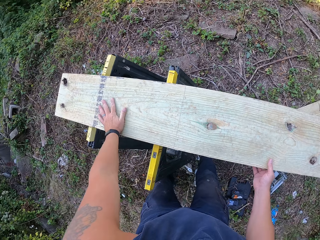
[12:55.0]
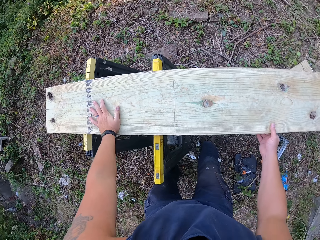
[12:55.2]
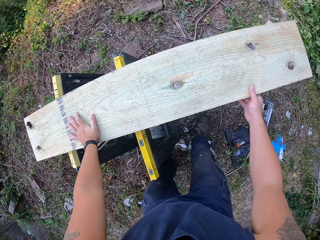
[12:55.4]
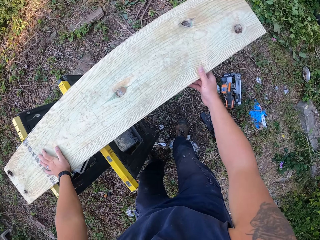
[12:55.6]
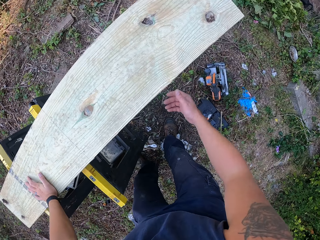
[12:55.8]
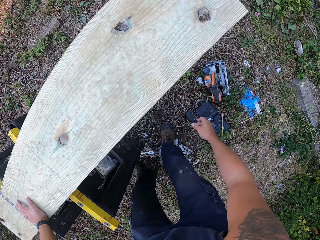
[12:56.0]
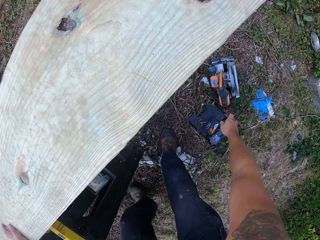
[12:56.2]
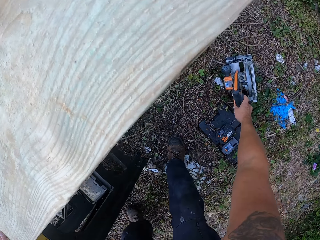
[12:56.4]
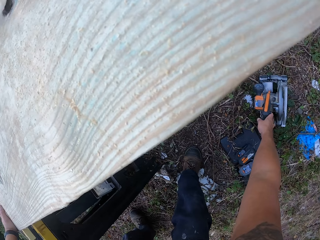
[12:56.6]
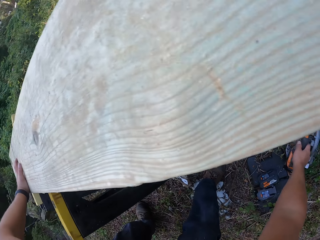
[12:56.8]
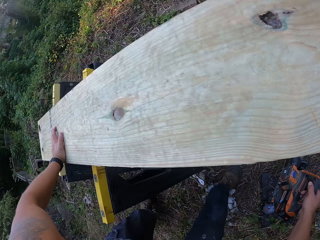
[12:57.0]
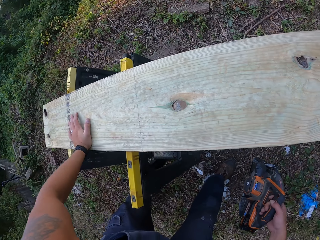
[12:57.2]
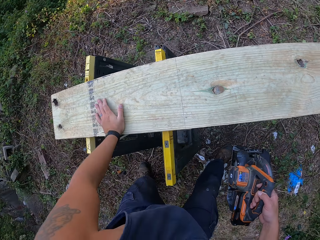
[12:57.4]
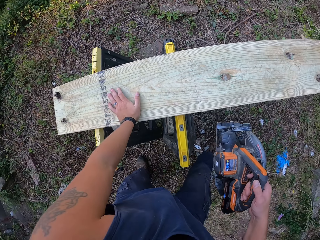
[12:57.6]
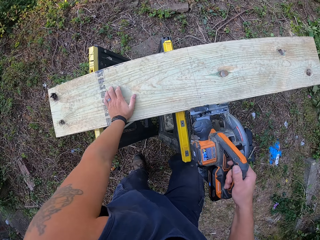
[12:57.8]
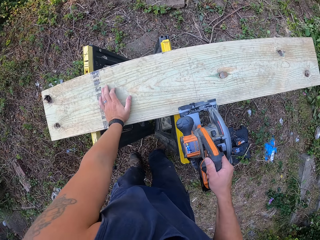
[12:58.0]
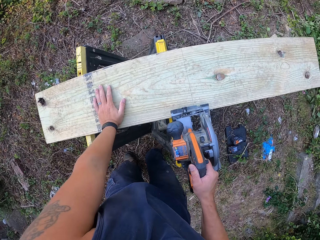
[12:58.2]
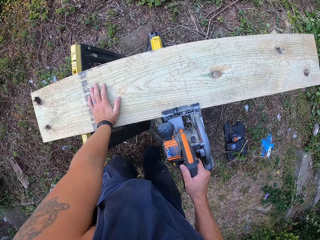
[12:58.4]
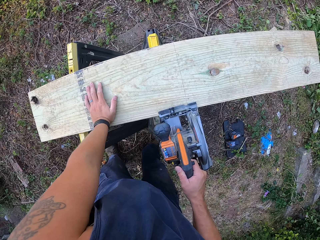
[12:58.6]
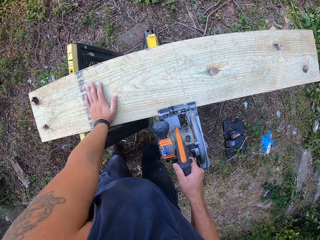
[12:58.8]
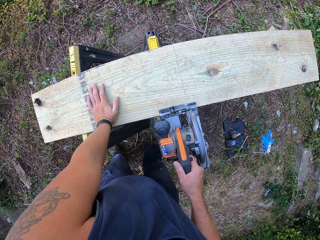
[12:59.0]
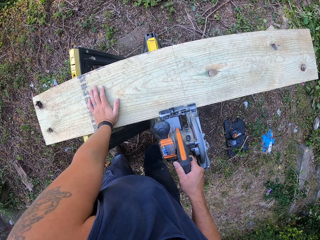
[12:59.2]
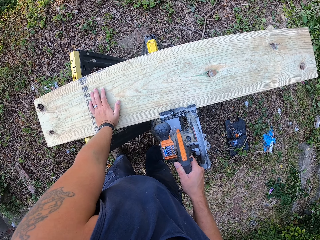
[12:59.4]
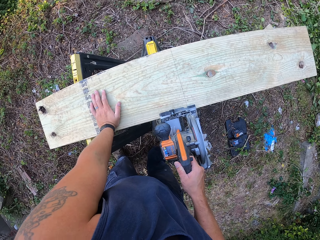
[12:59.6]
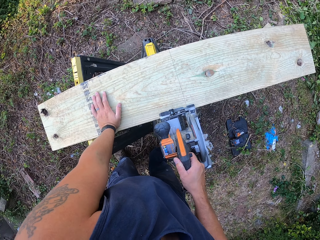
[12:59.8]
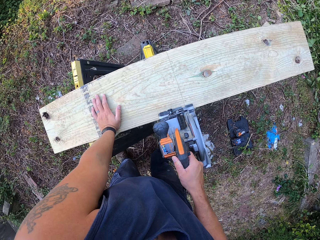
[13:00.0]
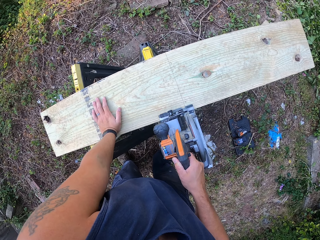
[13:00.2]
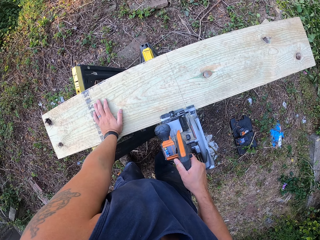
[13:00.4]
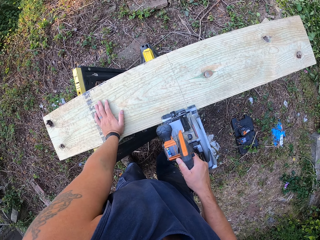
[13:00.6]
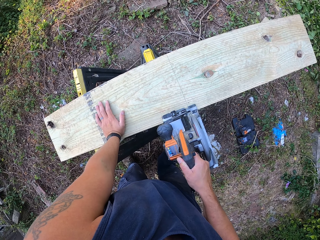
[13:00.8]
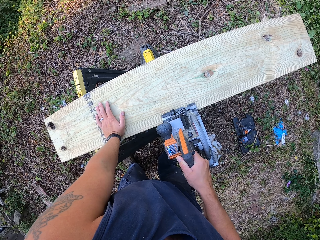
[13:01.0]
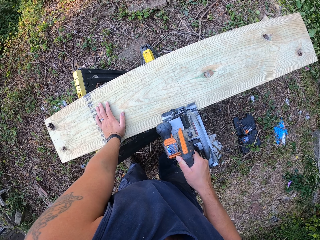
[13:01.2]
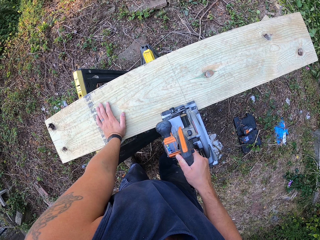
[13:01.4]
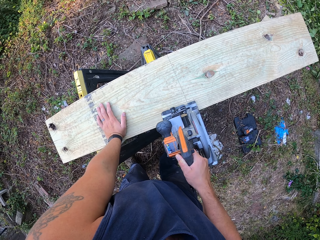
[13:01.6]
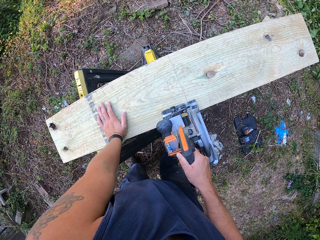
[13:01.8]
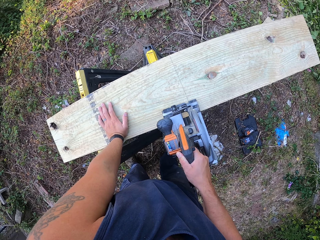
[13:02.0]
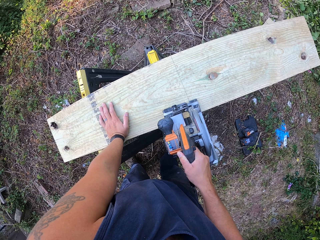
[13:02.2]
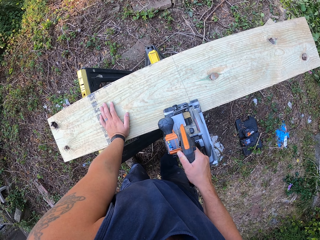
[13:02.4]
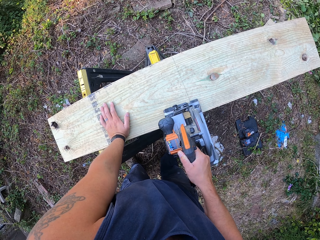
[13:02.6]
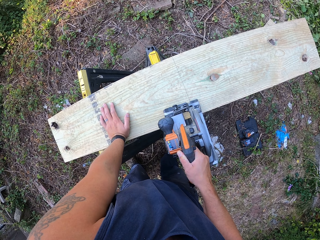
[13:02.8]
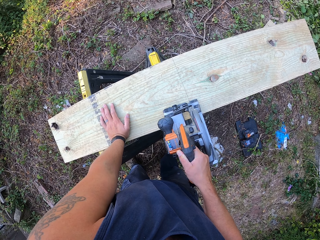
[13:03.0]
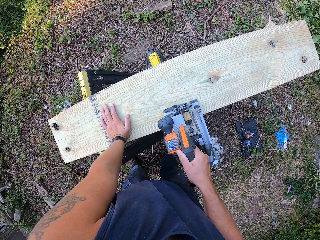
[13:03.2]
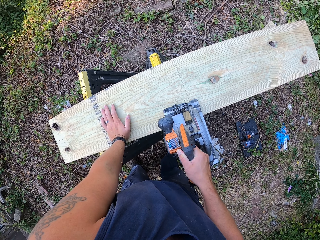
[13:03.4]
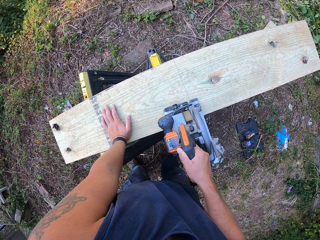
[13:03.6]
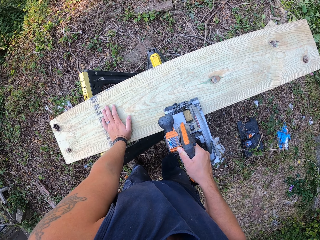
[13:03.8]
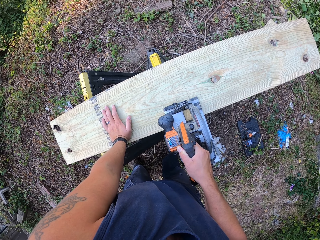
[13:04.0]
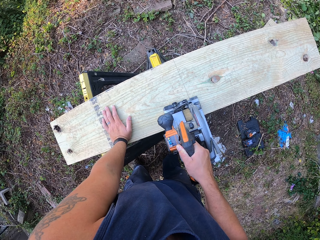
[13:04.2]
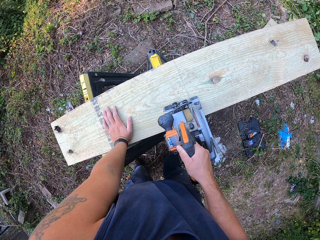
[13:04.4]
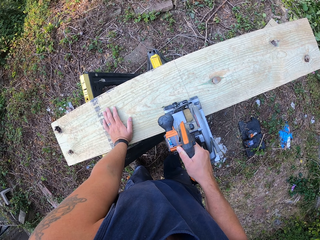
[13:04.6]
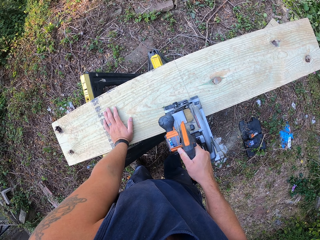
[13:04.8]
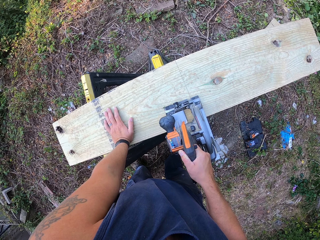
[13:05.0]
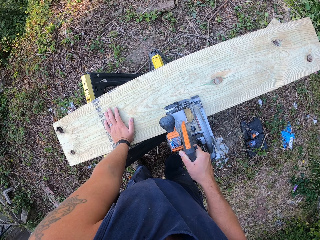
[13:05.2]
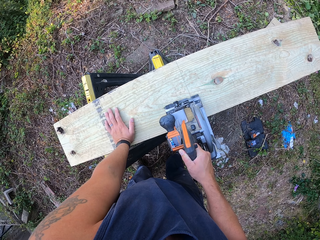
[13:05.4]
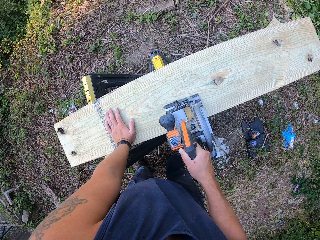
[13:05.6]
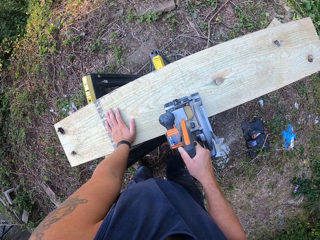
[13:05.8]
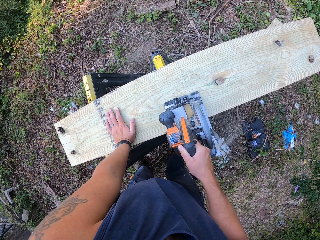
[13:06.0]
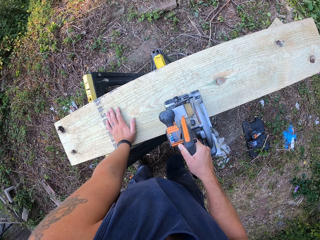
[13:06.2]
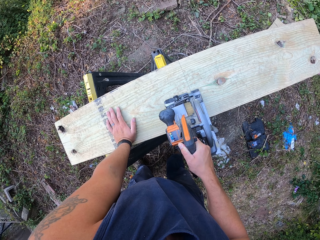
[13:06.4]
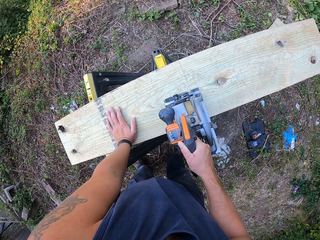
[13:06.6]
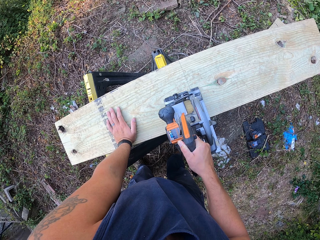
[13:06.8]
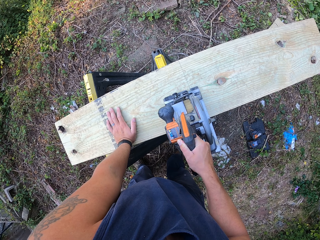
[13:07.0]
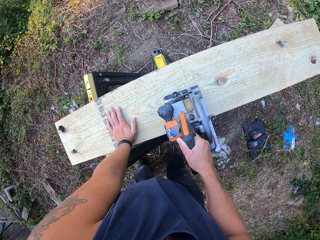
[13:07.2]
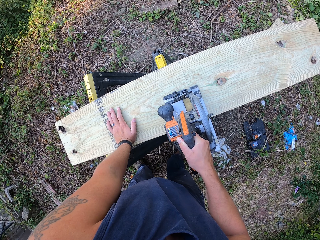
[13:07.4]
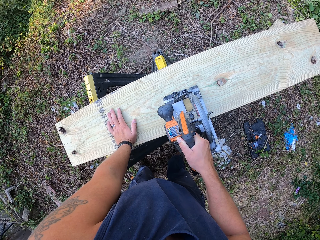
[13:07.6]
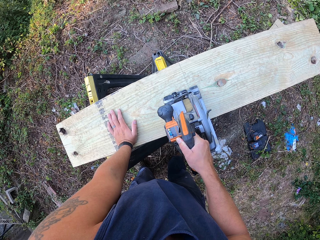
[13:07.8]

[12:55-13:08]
The camera wearer holds the wood with both hands. He carries the circular saw or jig saw from the ground with his right hand. He holds the jig saw. He places the circular saw on the other wood on the lift with his right hand. He cuts the other wood on the lift with the circular saw in his right hand. He places his left hand on the wood.

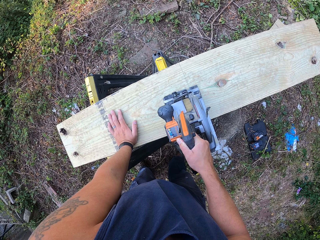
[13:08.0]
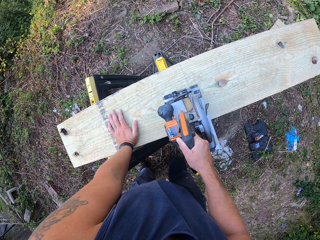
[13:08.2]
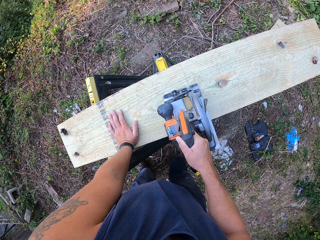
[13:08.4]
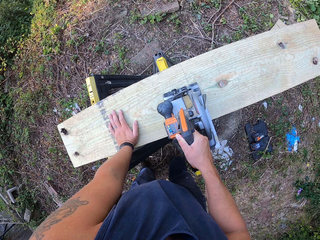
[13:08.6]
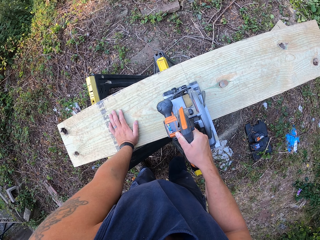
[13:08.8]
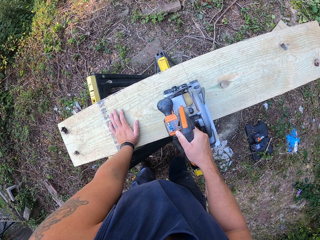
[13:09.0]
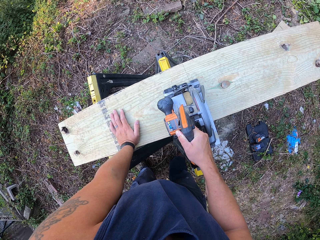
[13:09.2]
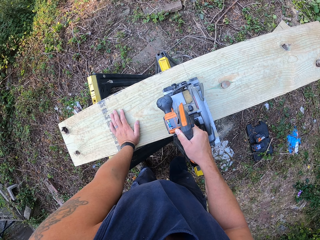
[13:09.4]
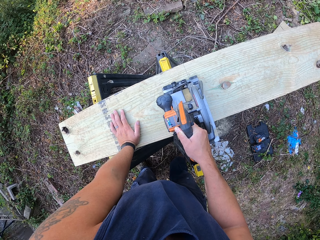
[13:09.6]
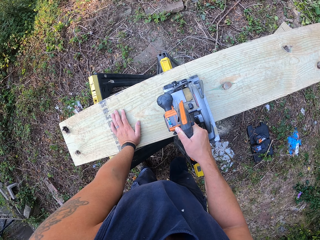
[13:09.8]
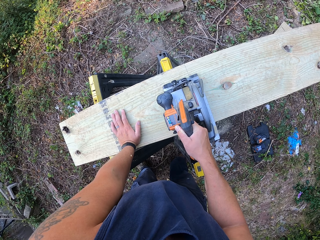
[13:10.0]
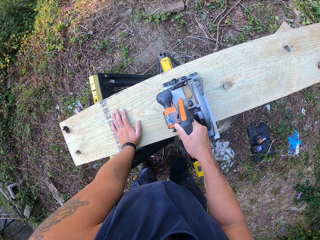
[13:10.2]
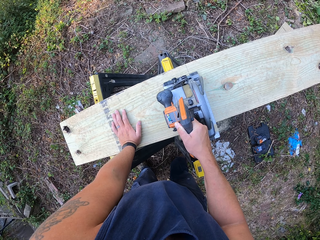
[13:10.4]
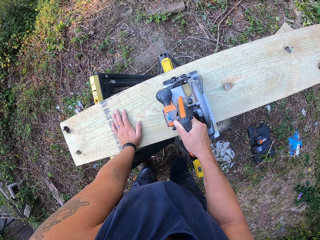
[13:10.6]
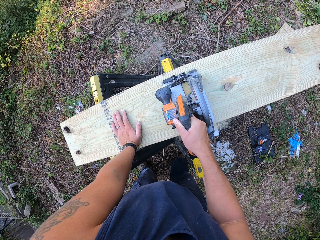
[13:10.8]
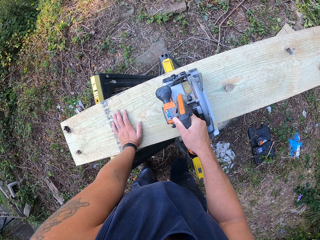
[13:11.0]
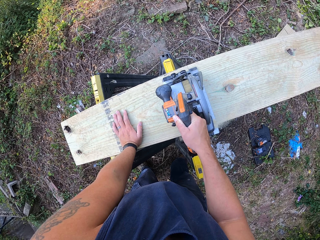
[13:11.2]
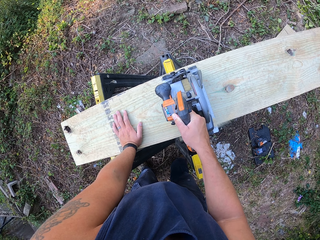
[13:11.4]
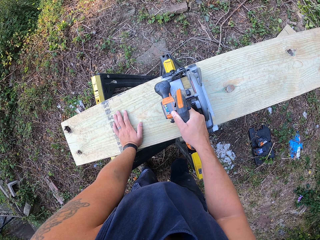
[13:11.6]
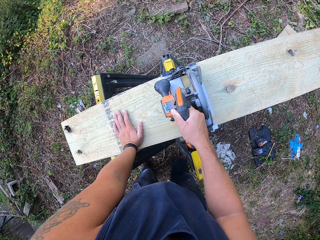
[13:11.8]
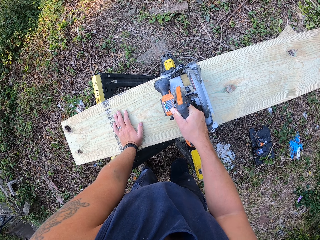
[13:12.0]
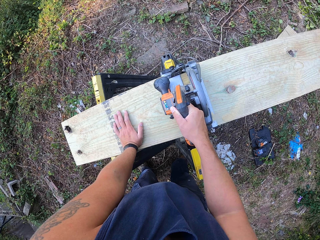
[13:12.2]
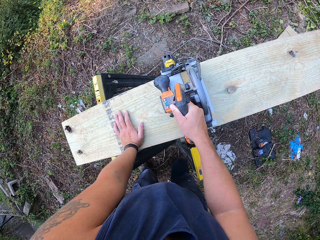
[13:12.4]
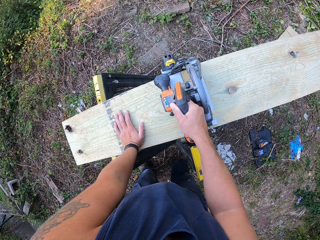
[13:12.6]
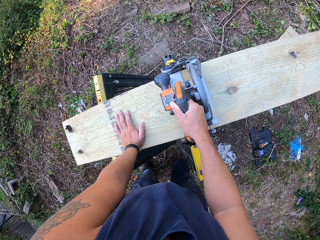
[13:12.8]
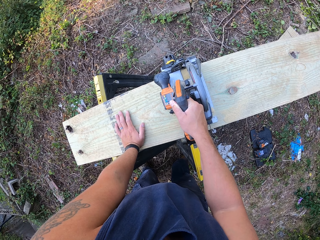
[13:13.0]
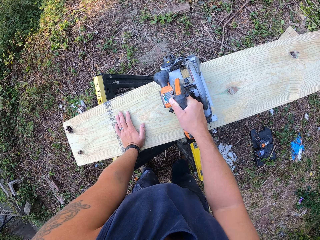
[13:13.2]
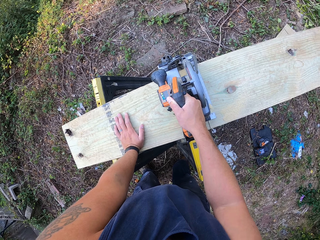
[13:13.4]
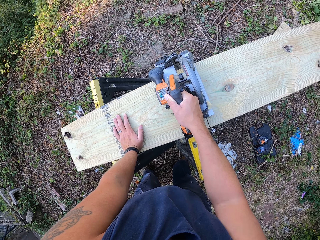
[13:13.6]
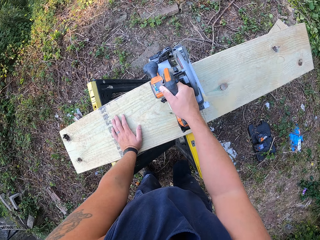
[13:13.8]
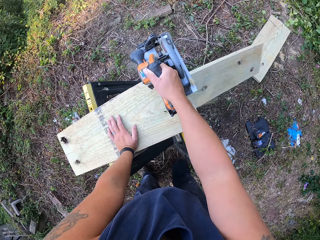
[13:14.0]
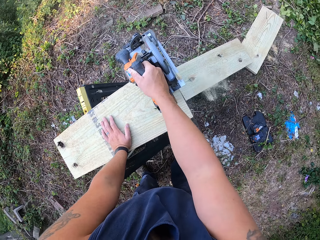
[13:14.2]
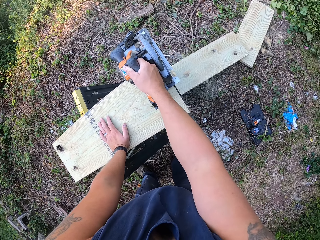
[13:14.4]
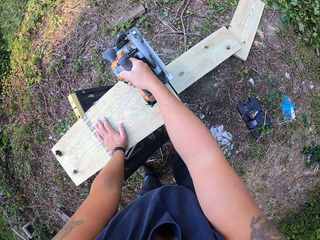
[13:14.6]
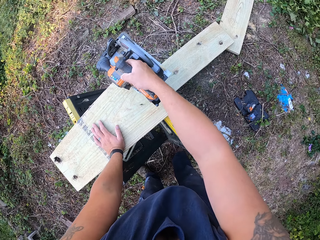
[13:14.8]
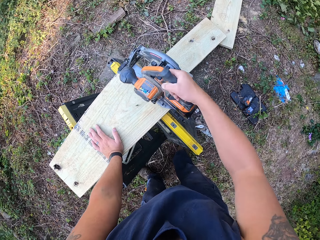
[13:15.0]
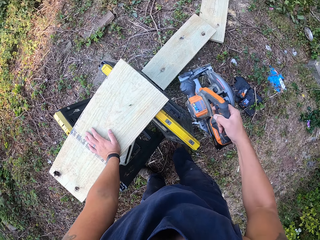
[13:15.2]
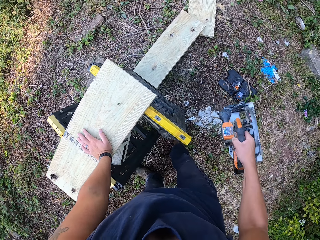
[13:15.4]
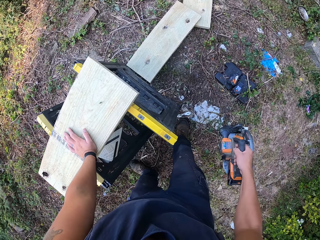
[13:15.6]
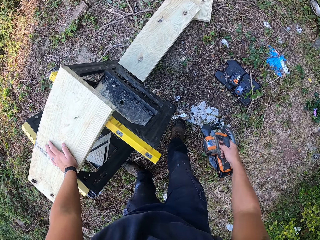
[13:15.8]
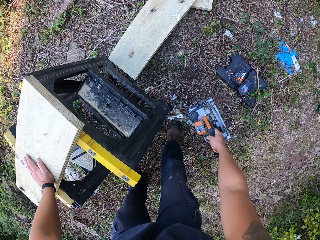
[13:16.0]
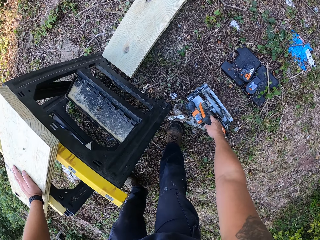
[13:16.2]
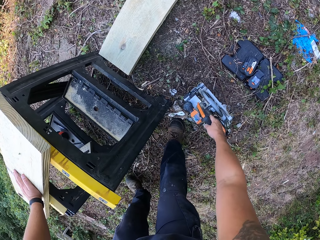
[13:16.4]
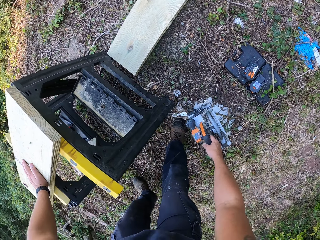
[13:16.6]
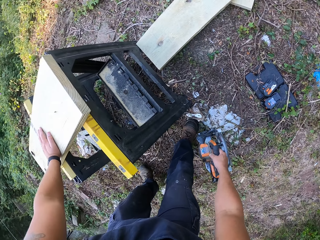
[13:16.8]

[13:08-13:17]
The camera wearer cuts the wood. He holds the jig saw or circular saw. He drops the circular saw on the step on the lift with his right hand.
